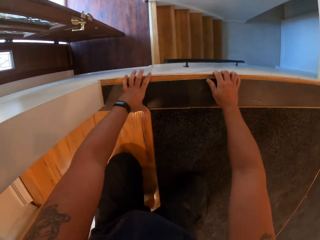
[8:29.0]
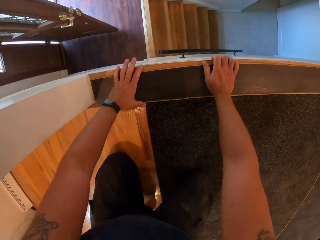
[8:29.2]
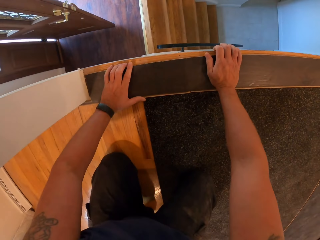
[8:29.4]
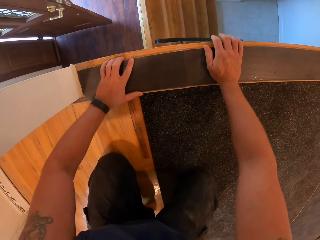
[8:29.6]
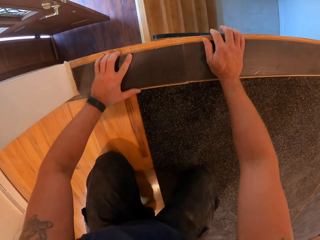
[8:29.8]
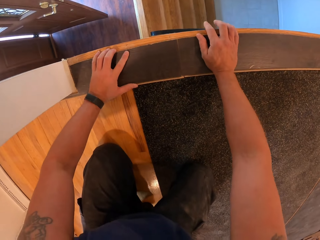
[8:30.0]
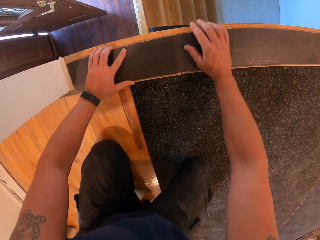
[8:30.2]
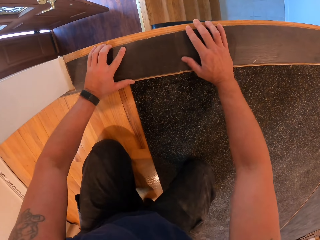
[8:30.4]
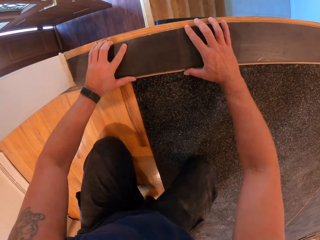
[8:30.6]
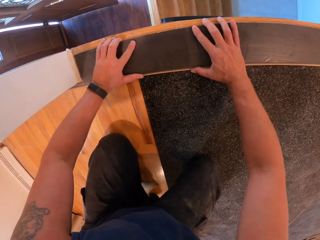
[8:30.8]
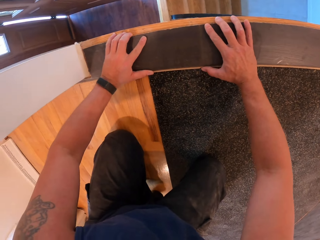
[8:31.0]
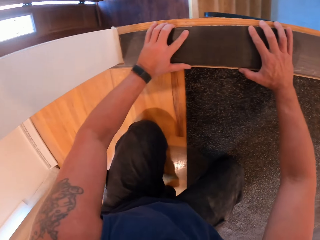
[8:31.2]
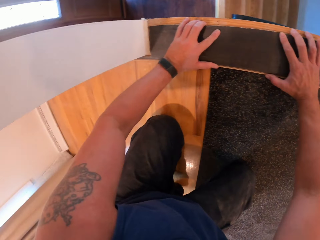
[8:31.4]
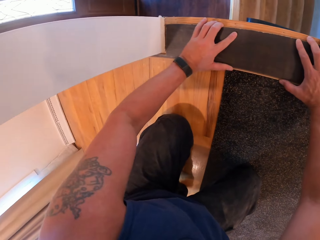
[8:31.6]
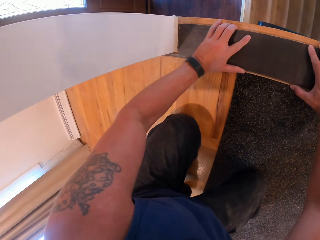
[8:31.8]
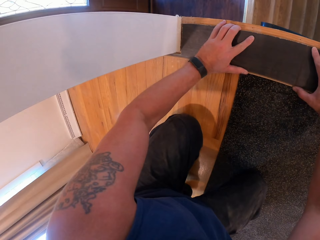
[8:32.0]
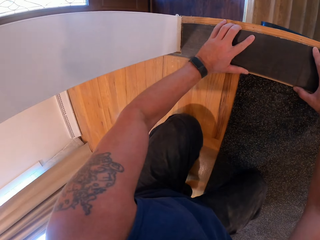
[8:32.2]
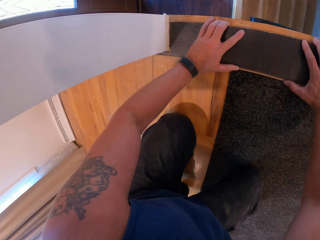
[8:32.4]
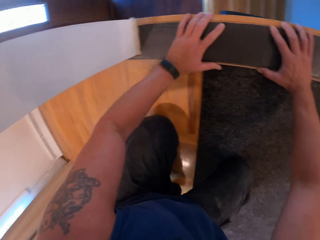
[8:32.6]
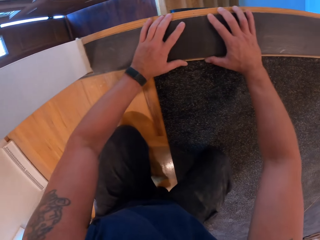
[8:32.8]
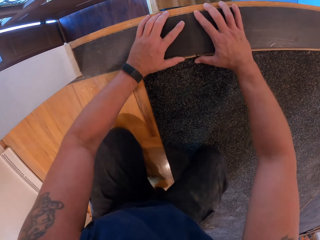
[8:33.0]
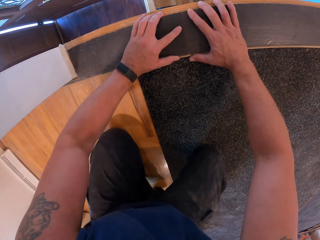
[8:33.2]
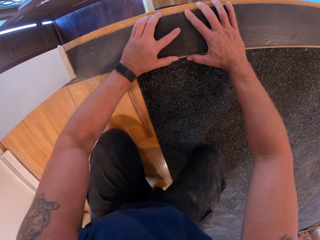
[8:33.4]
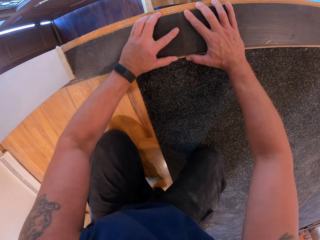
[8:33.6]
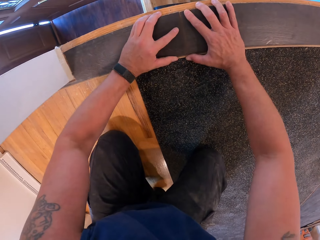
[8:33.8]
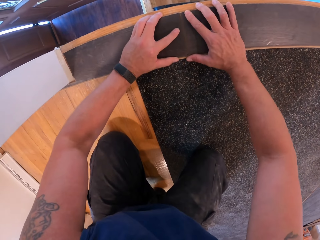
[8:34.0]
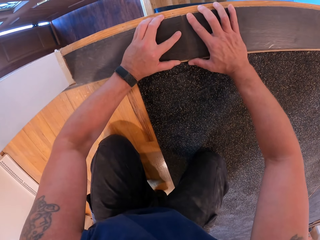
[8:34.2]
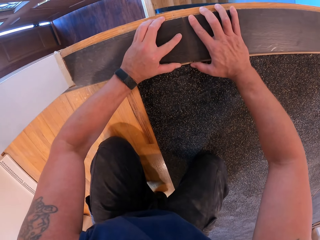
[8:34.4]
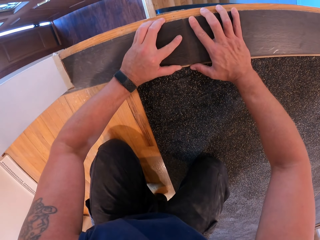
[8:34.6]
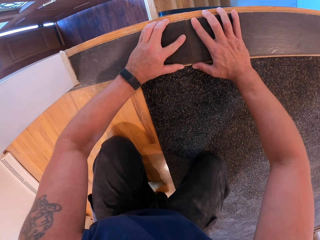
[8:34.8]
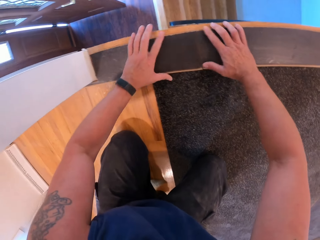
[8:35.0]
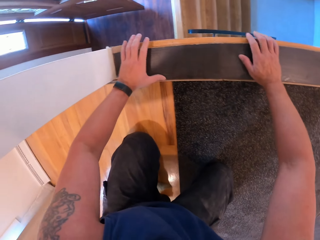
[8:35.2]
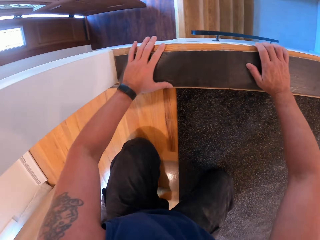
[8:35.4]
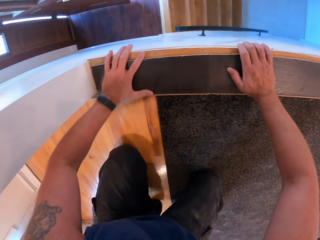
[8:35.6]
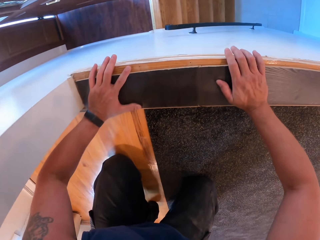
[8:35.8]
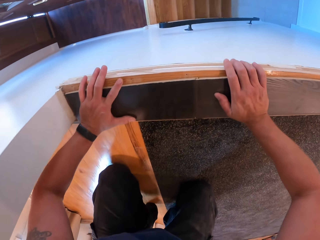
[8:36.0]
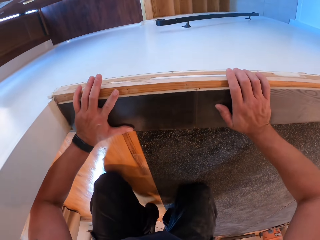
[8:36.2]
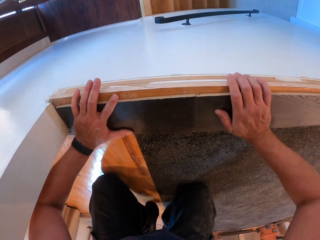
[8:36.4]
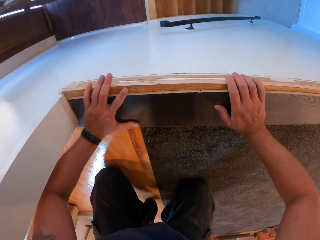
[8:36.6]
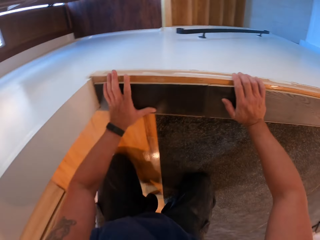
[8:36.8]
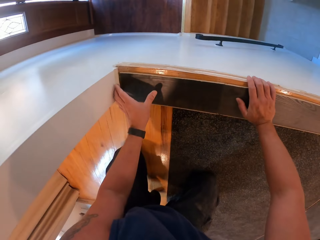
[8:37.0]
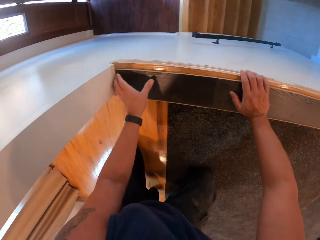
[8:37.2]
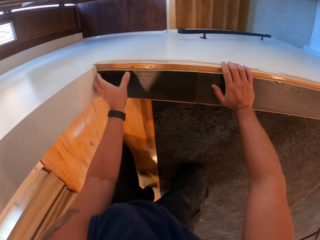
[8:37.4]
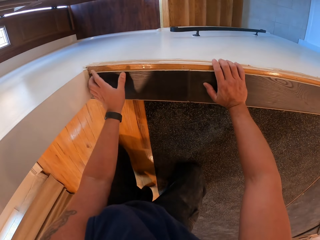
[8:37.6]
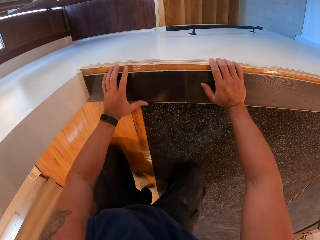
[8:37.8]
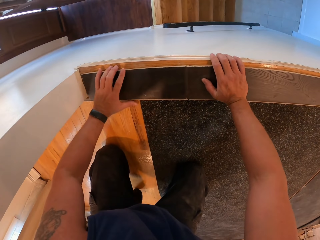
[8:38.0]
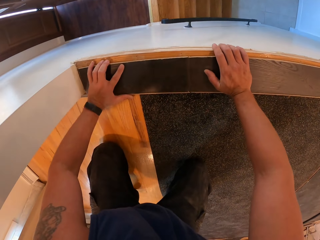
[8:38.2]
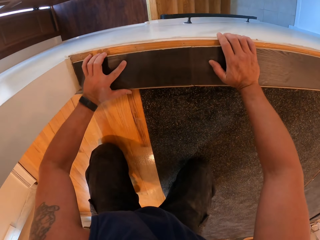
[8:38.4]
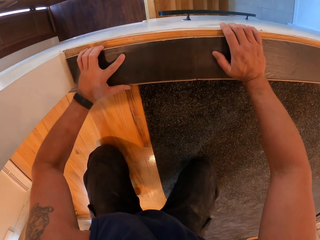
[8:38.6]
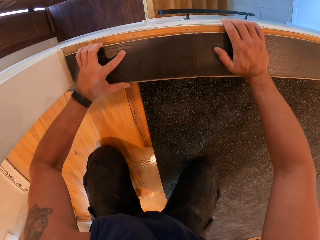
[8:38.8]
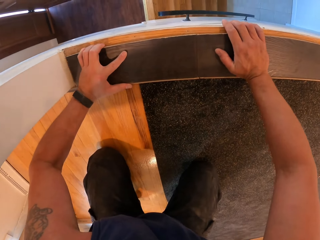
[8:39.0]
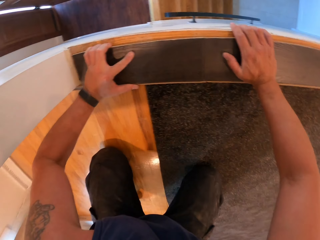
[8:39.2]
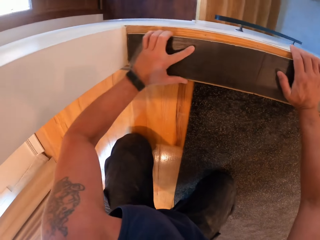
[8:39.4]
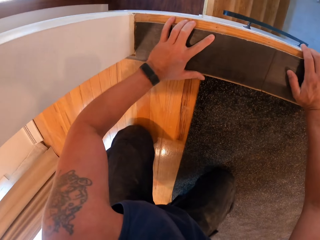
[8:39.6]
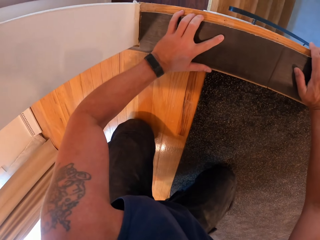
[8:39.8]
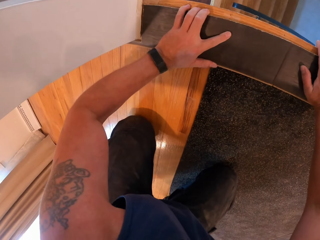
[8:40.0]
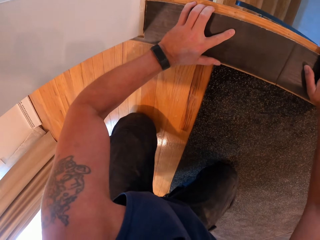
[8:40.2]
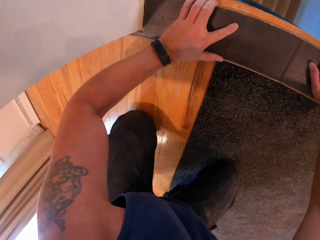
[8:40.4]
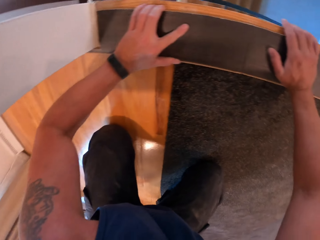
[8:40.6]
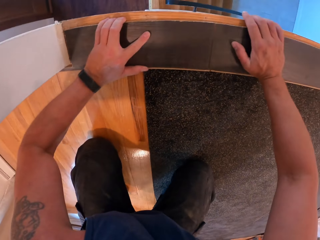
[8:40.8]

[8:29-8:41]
The camera wearer looks down the stairs.

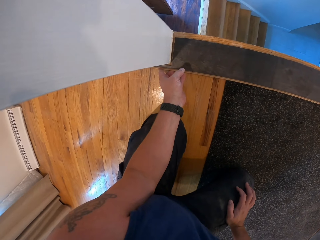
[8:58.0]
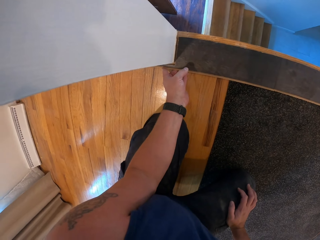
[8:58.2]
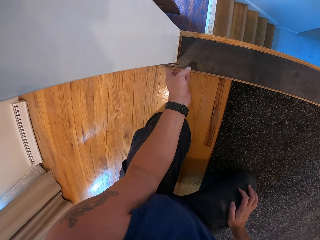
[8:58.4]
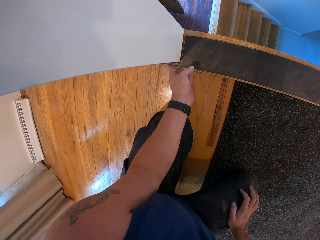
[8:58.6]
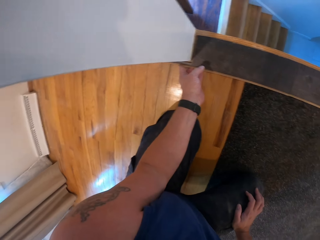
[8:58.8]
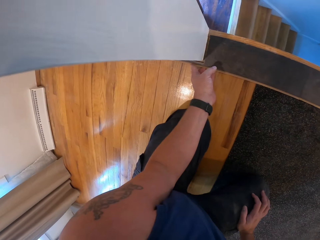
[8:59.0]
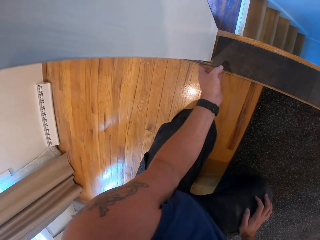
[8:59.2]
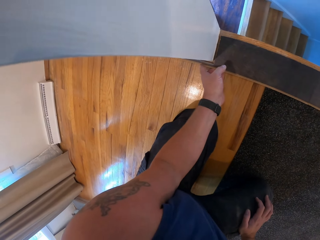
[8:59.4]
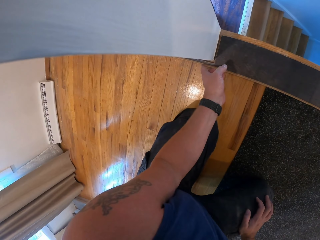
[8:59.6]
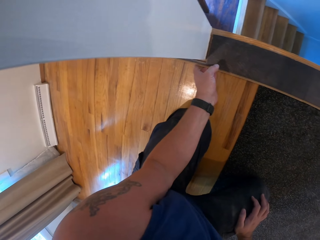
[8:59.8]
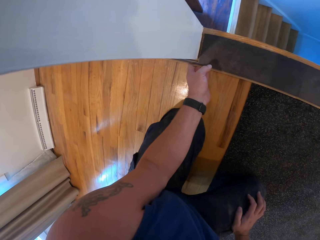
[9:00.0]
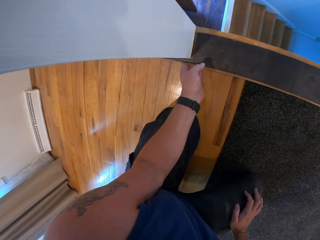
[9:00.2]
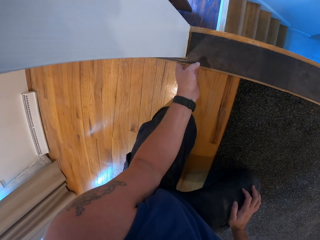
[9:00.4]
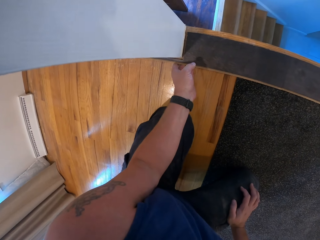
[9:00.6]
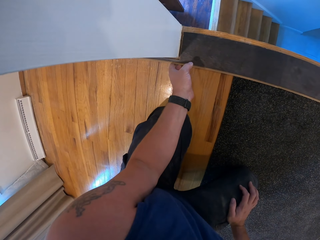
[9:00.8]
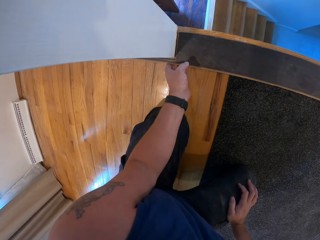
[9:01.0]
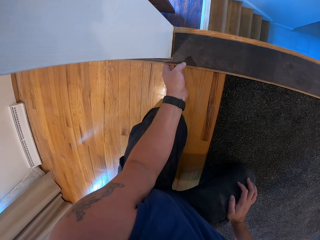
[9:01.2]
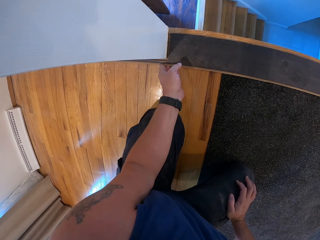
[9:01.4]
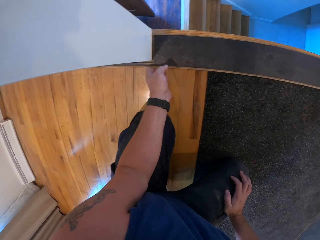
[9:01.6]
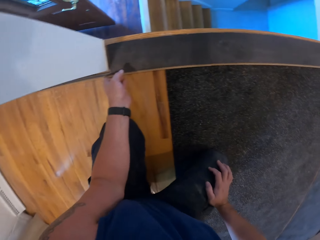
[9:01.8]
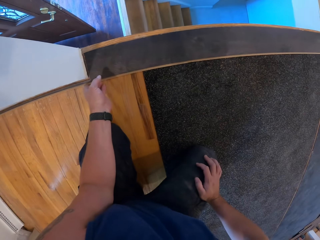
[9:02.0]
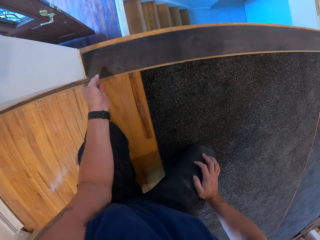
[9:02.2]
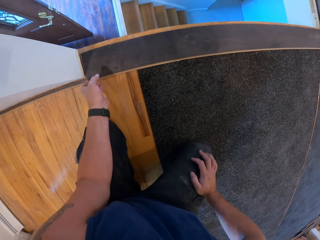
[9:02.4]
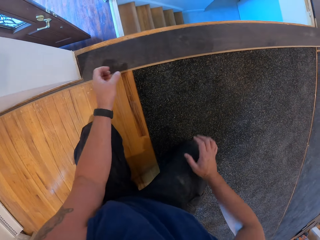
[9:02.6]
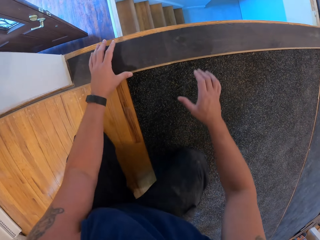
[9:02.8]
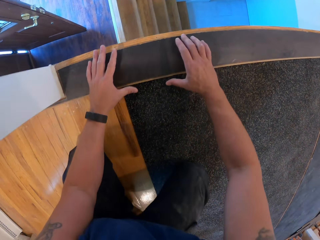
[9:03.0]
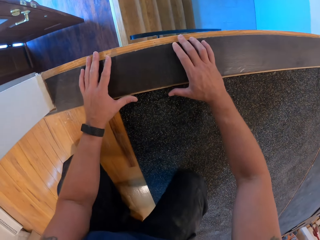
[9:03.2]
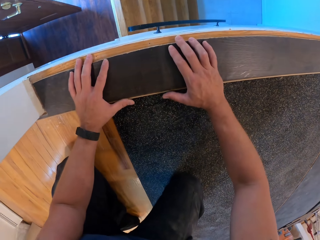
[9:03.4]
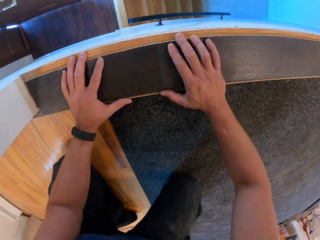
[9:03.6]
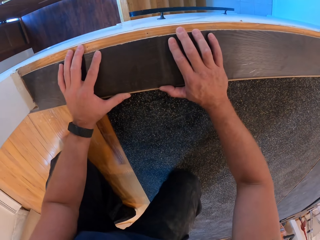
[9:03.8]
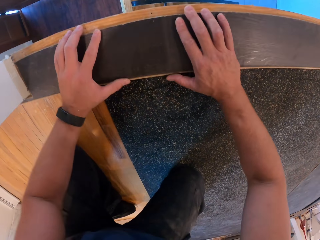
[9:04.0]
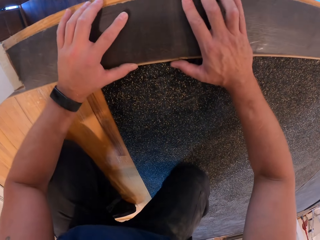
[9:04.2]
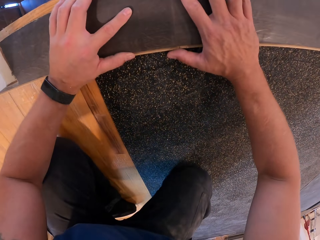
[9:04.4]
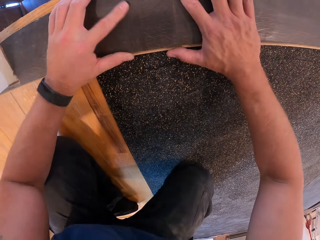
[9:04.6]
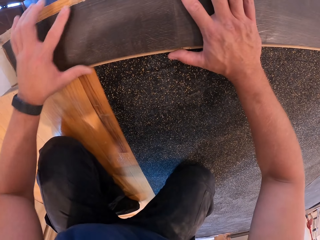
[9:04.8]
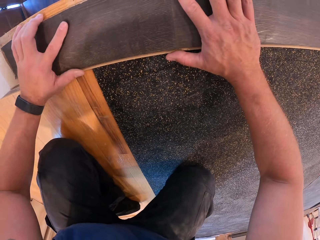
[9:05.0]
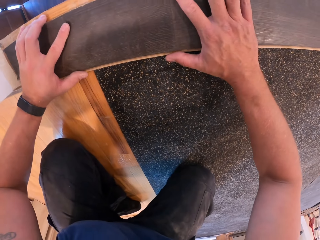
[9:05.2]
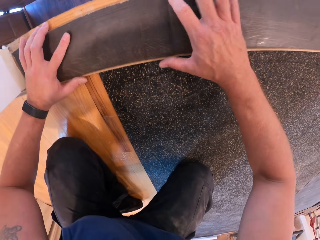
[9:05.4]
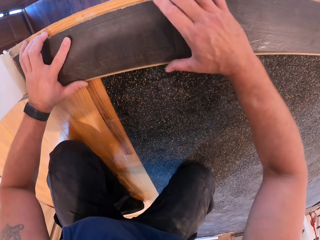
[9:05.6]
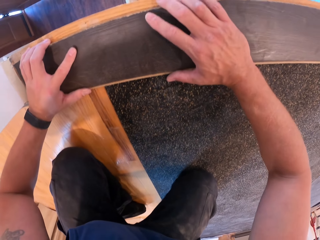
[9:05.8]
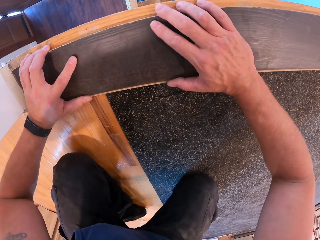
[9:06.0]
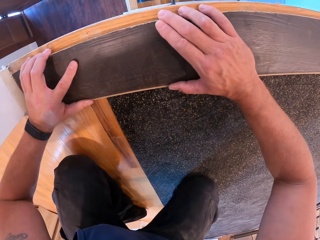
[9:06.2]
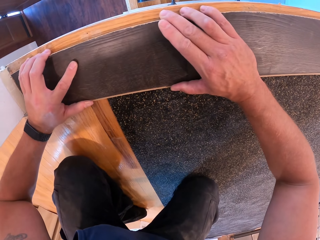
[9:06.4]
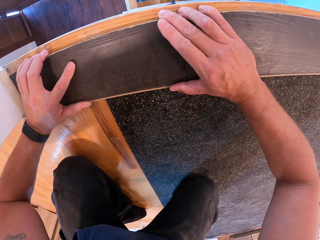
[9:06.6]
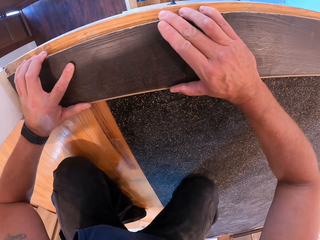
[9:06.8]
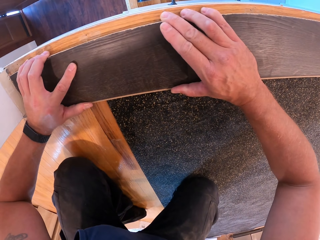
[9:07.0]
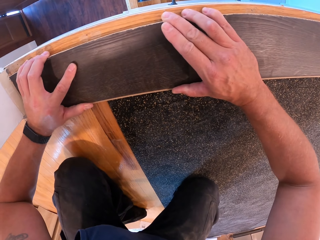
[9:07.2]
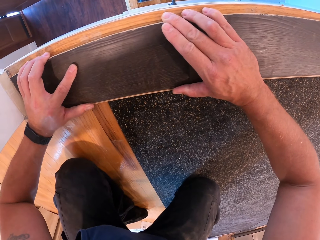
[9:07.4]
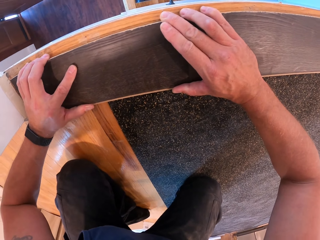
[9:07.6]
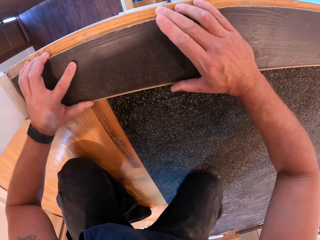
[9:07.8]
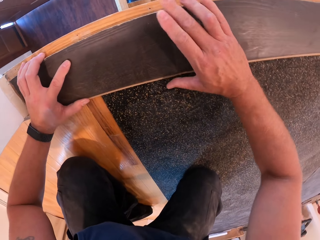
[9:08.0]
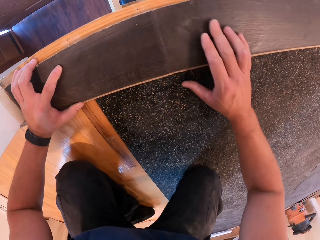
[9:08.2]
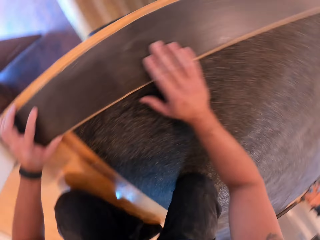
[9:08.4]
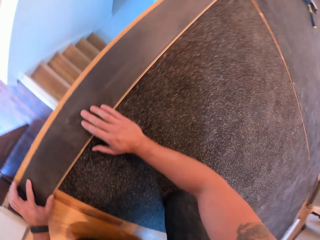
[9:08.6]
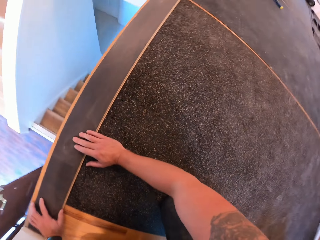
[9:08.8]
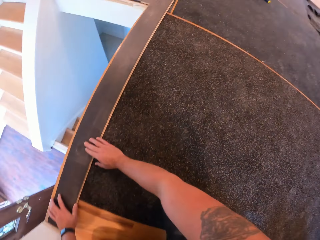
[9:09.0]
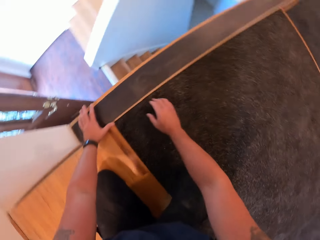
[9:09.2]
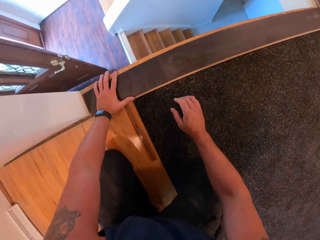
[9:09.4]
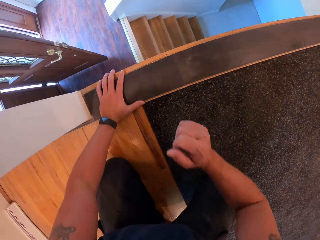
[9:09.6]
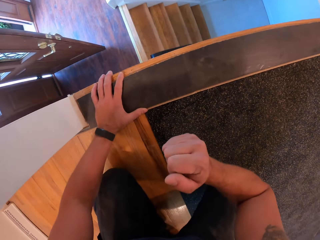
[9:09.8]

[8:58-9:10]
The camera wearer presses the wood plank.
